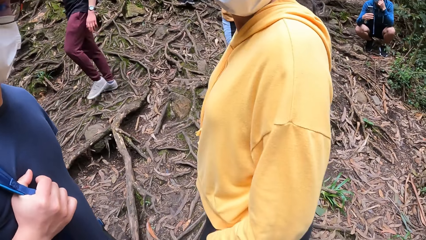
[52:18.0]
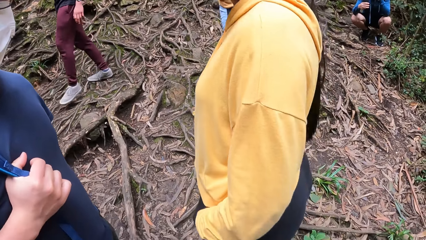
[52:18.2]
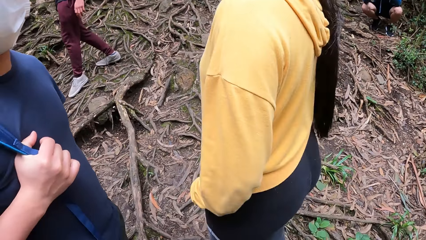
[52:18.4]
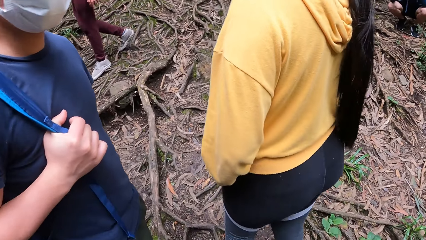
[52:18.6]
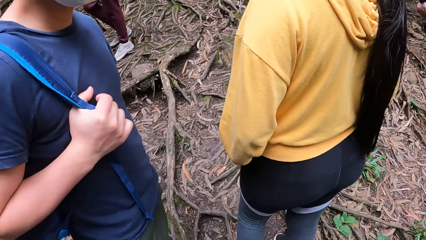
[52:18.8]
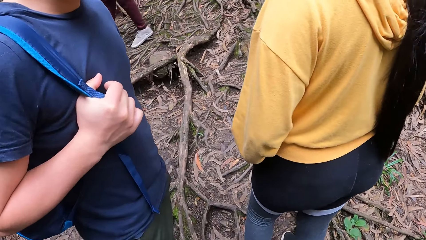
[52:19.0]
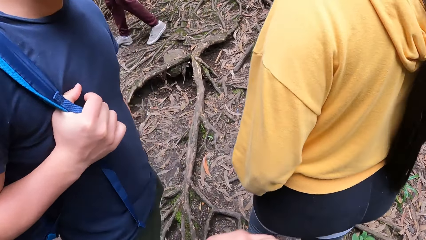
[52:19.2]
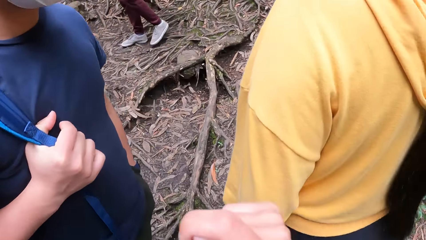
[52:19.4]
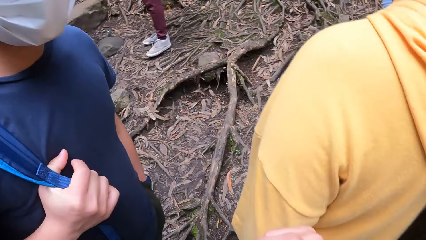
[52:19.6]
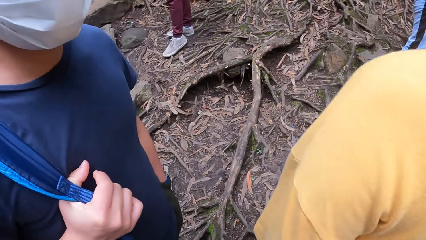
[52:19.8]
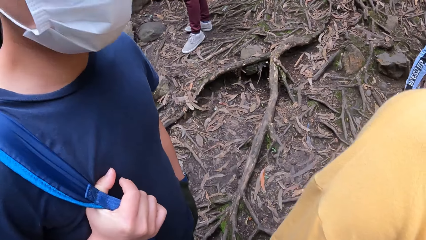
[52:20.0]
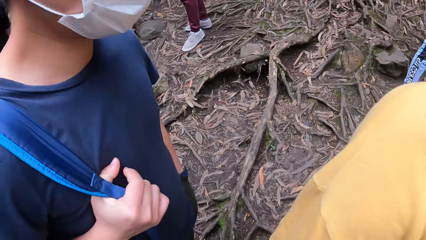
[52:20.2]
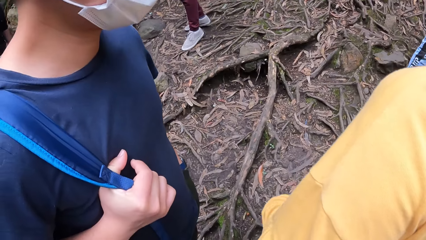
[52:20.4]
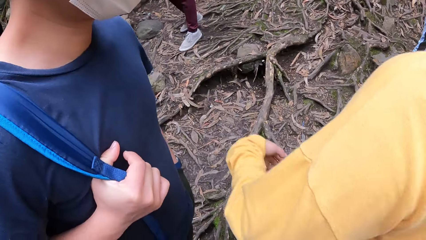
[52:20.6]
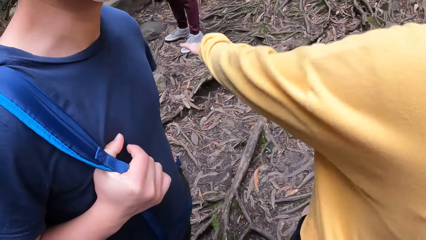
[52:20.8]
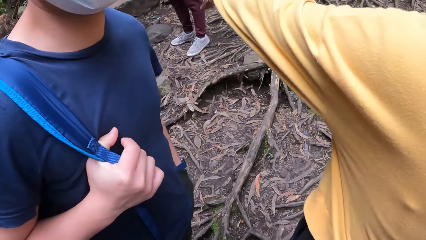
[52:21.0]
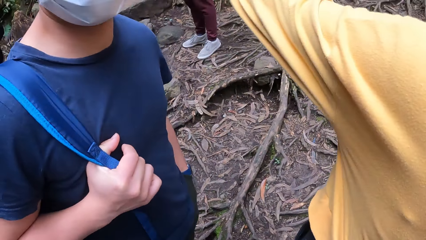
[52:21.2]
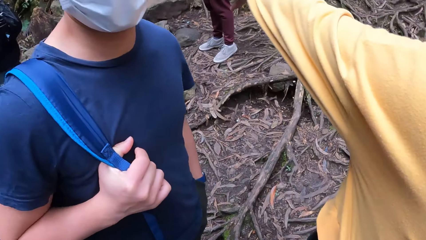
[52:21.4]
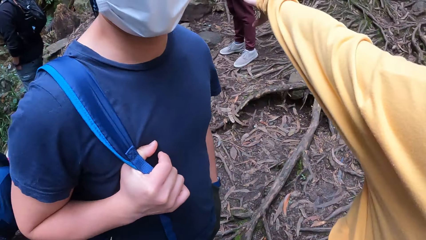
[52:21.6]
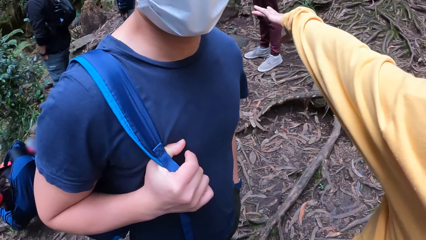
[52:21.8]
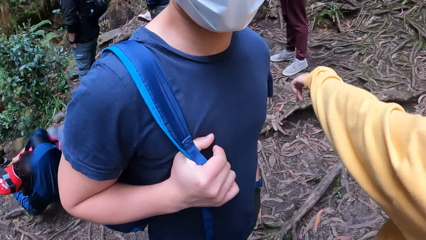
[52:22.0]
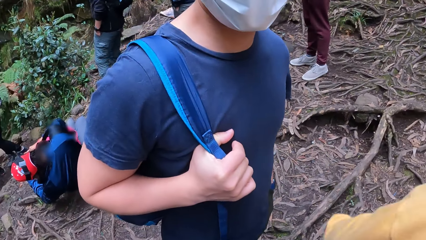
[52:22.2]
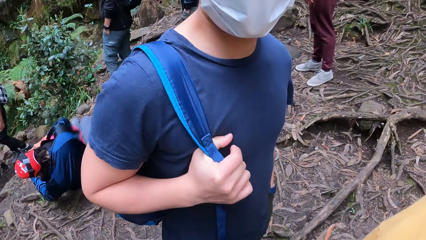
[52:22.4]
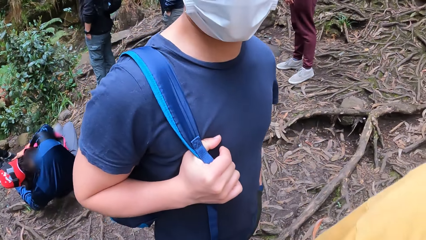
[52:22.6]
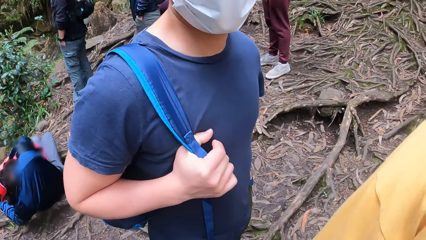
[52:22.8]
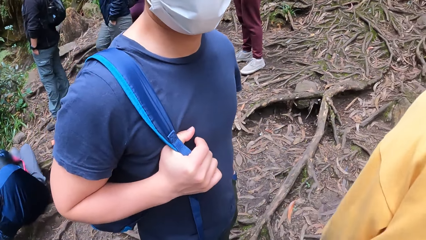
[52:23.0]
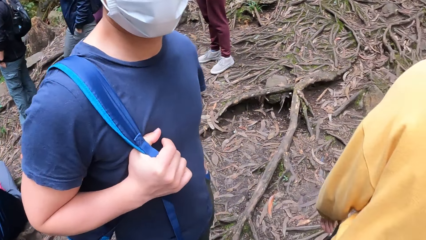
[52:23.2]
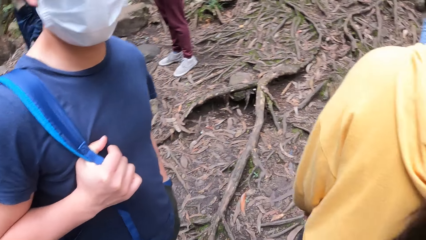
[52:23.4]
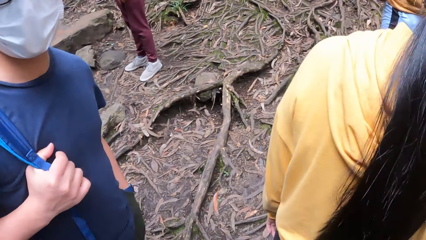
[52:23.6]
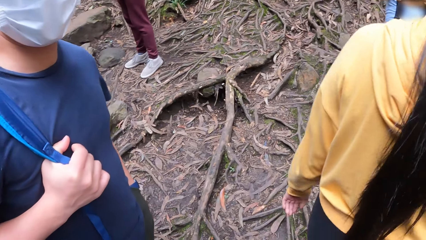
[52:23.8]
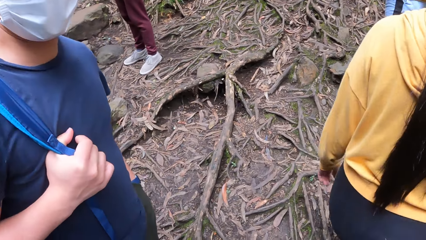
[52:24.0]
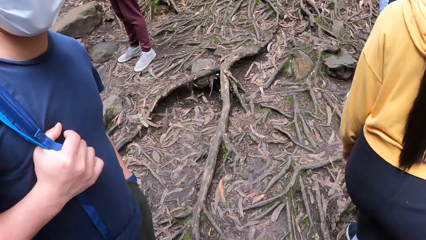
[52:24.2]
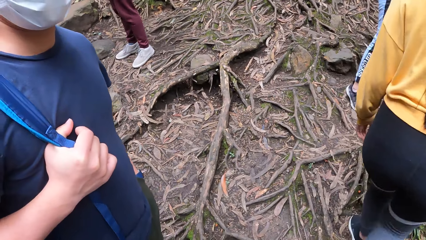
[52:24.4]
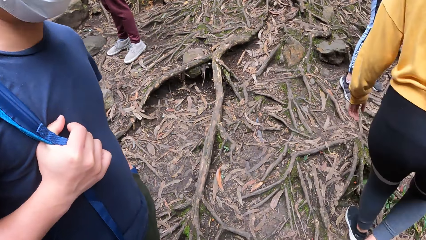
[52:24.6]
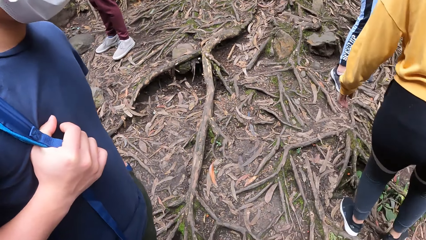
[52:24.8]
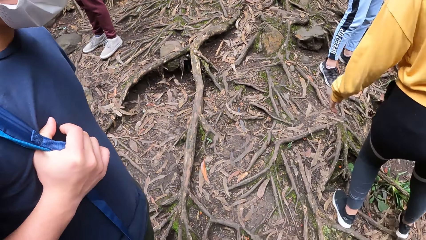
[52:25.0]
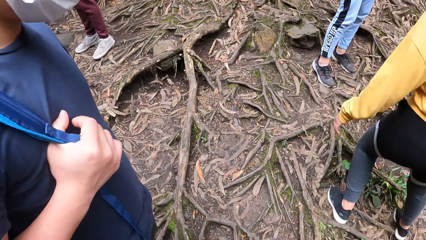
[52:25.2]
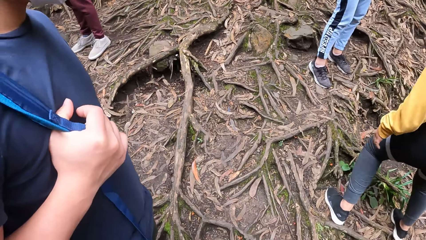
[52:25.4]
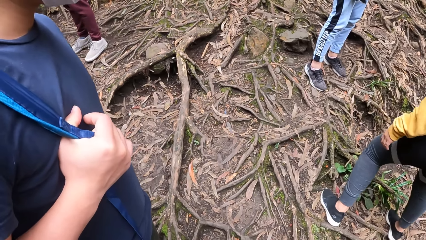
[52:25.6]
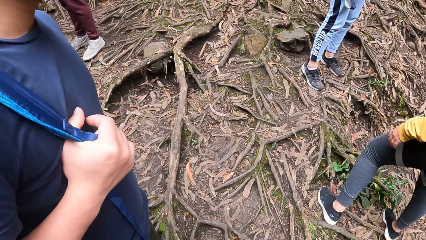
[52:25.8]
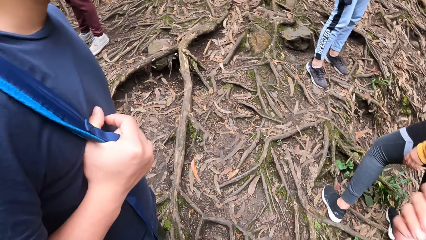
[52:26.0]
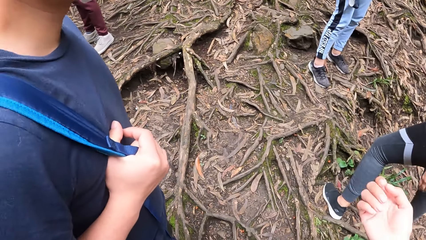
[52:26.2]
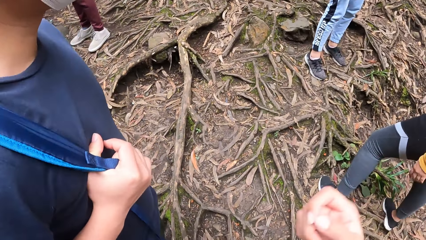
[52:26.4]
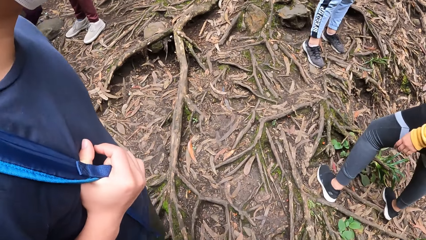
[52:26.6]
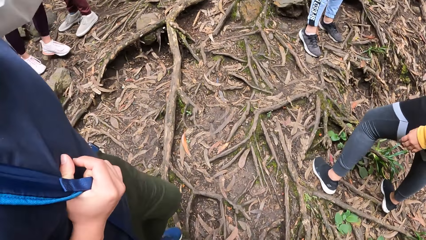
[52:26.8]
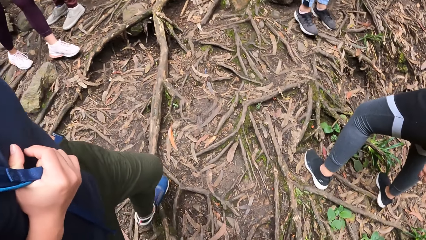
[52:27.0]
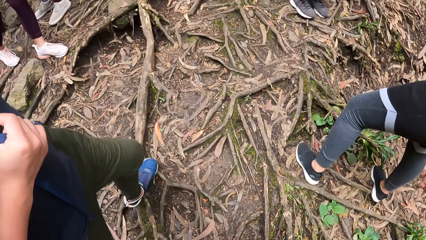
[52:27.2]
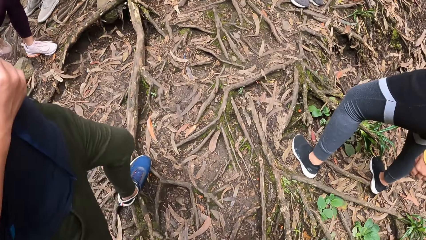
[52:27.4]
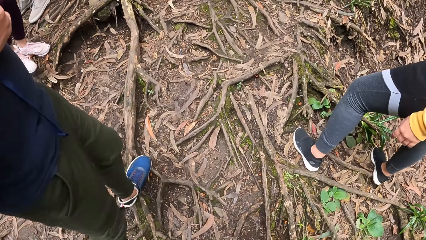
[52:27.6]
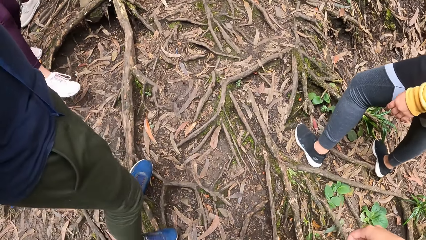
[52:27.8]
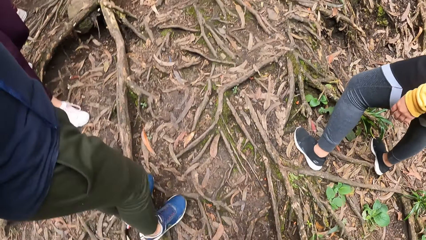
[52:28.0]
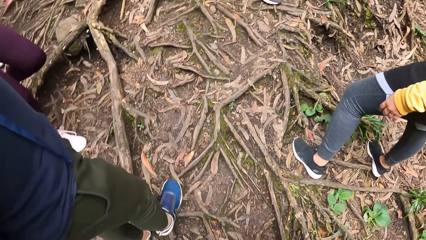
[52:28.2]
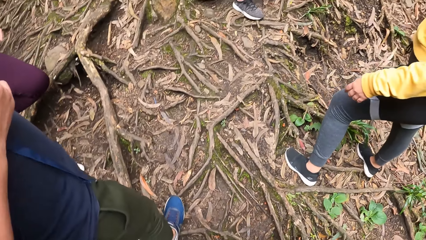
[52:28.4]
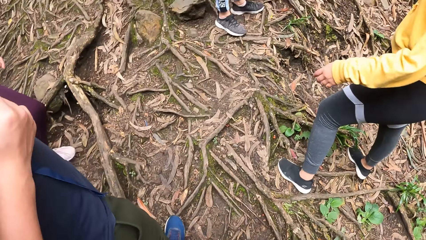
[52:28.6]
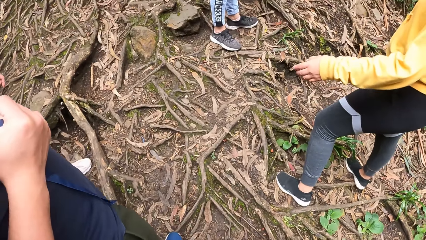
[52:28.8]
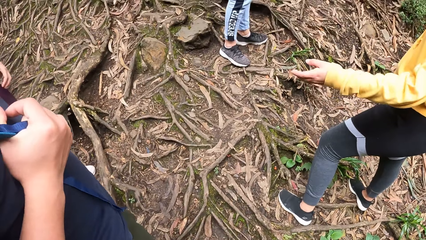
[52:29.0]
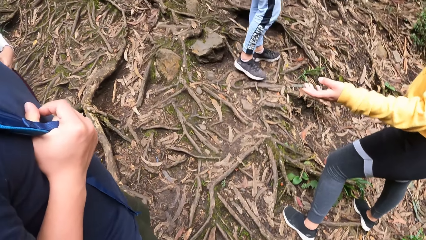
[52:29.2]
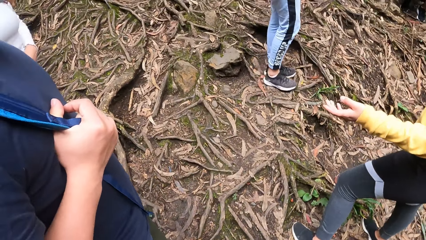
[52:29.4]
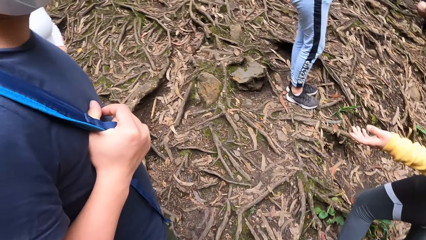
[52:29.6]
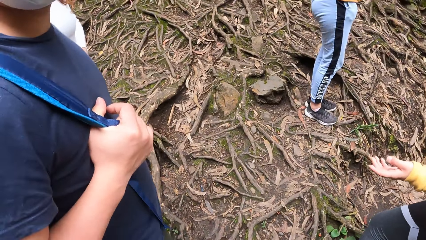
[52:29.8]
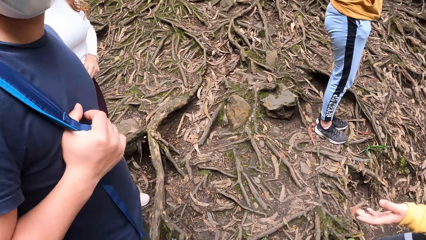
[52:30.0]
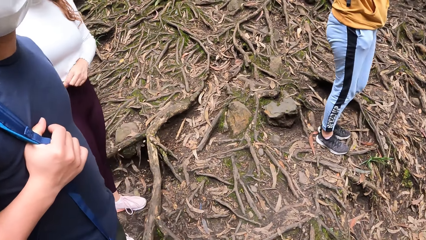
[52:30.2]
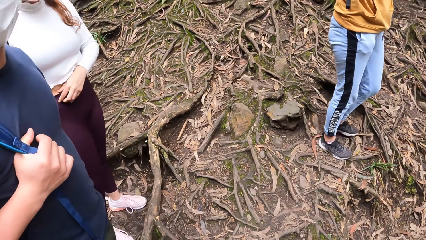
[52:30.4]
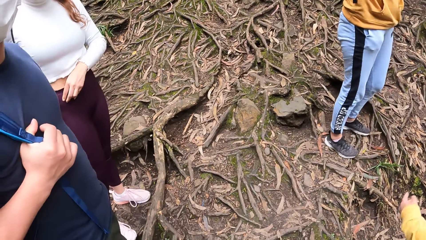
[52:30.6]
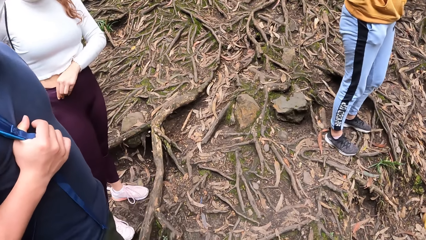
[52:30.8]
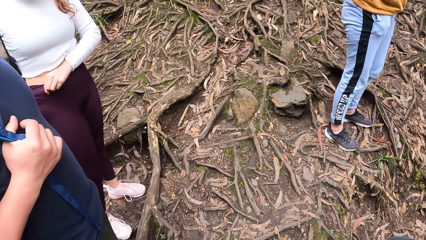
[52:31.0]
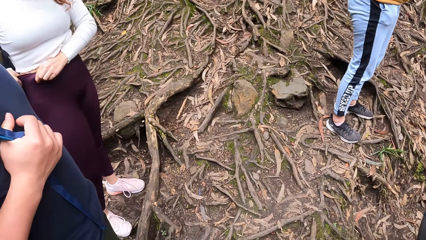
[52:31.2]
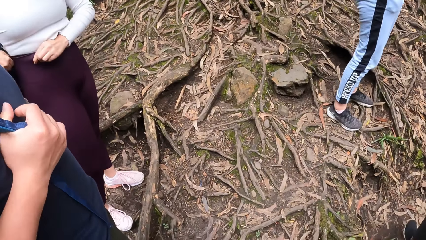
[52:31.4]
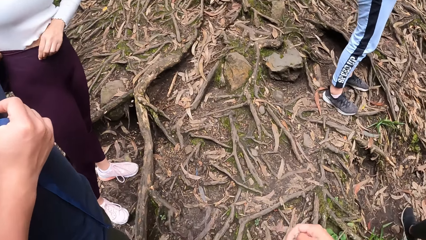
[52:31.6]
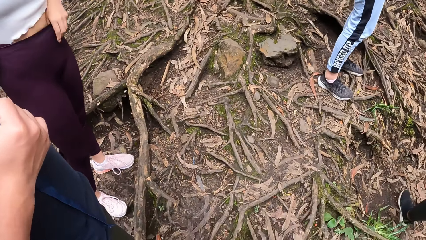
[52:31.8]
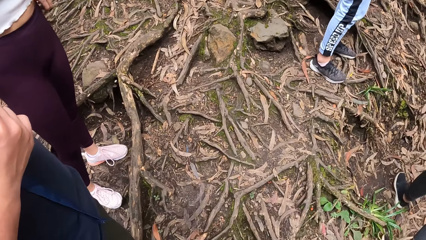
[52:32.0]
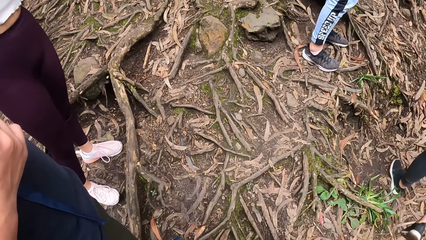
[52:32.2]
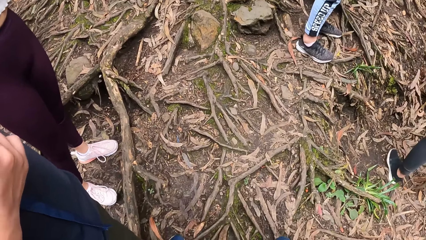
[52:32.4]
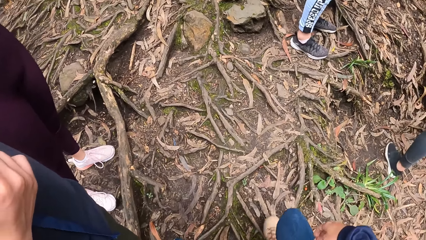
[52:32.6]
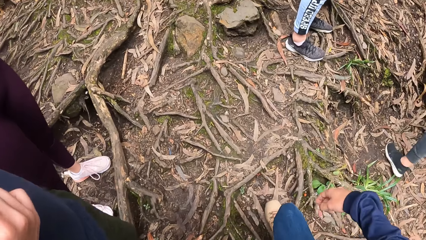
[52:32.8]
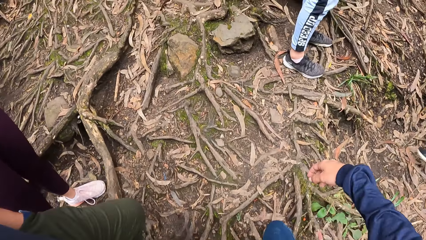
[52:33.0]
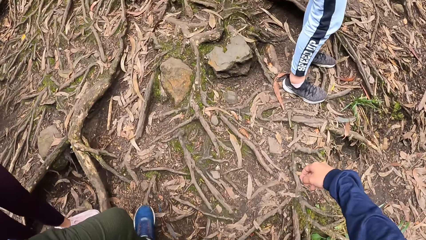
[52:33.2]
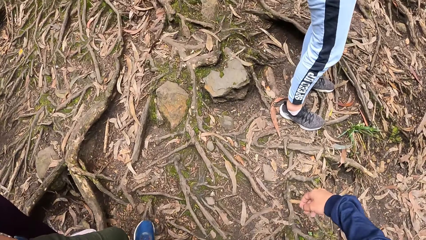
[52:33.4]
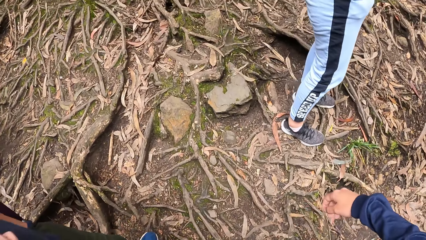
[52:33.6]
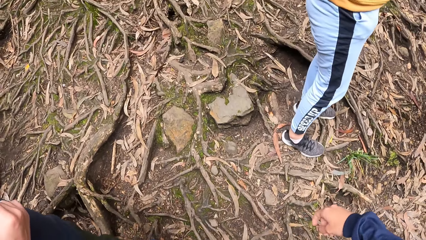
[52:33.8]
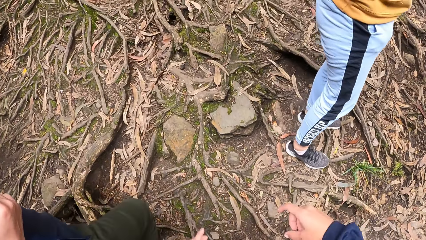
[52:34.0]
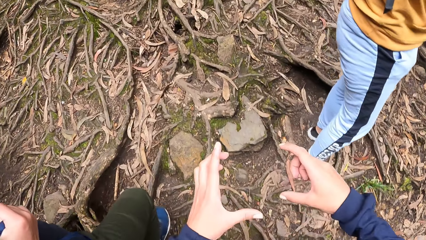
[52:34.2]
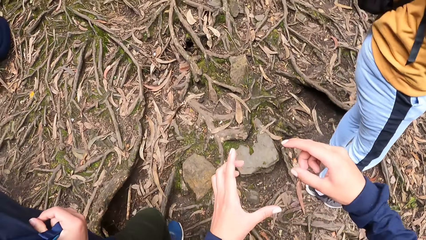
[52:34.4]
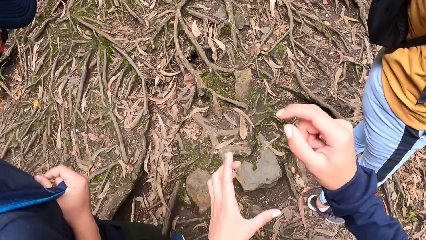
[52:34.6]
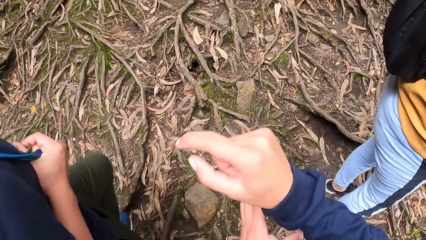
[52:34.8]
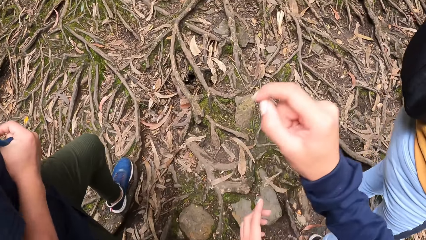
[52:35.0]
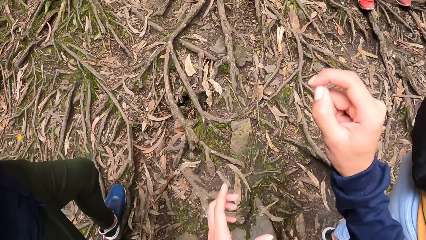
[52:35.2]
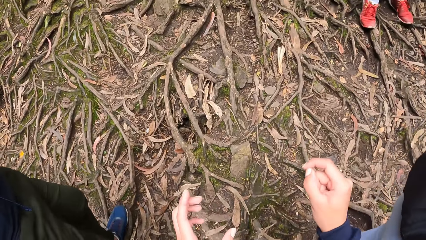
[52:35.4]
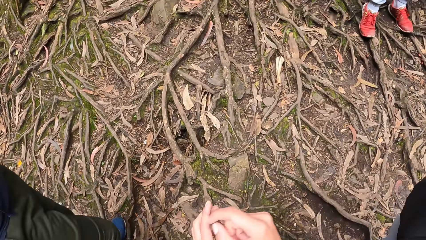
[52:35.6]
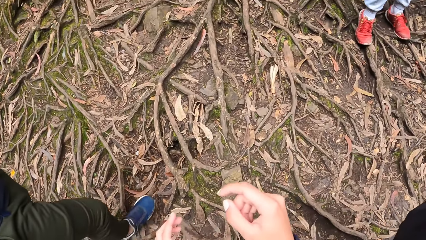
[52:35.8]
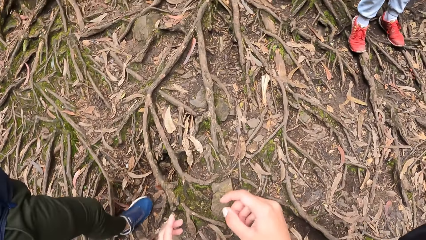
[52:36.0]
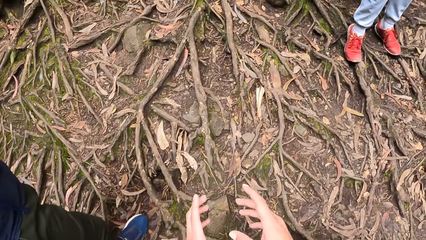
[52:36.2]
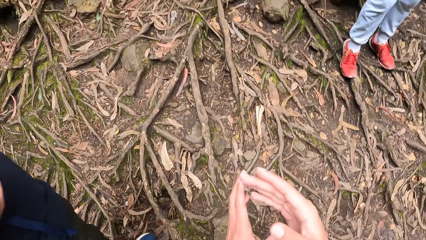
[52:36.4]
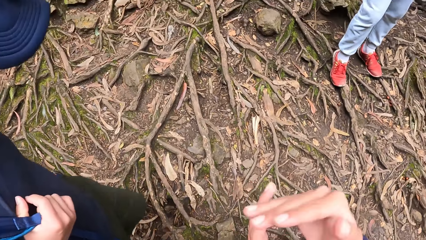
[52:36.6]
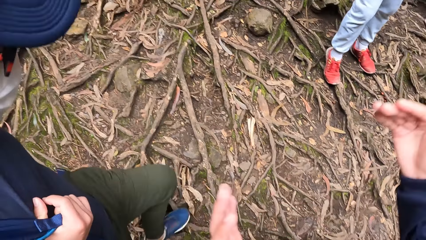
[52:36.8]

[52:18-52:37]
A person walks around. Another person points out with hand and walks around. The camera wearer interacts with a woman, a man and another woman. A third person walks around. Another person adjusts the trouser. The camera wearer walks up a hill towards a path in a forest with the first woman, the man and the other woman while illustrating with hands. The third person walks around with the camera wearer.
